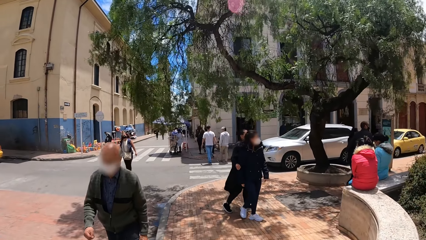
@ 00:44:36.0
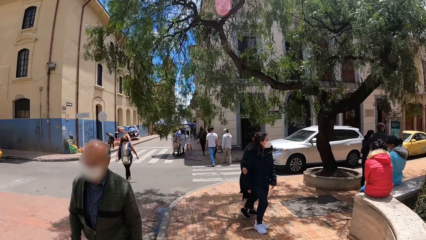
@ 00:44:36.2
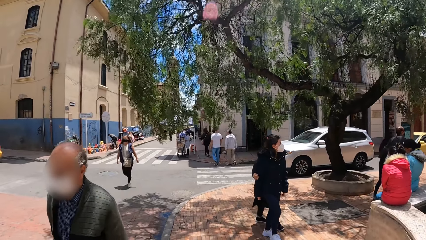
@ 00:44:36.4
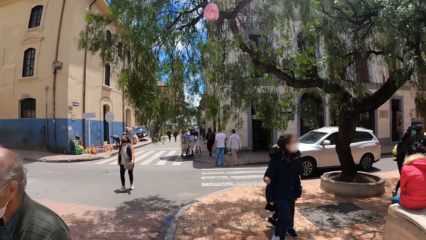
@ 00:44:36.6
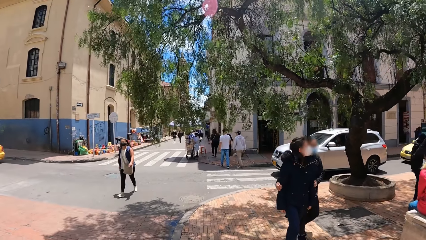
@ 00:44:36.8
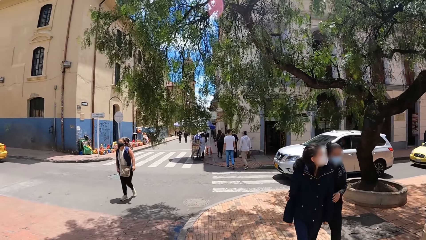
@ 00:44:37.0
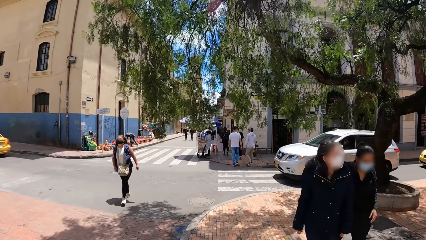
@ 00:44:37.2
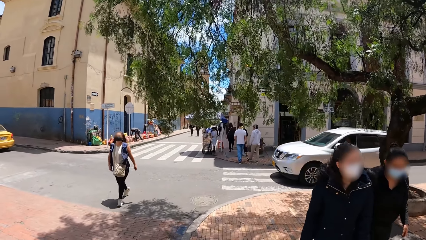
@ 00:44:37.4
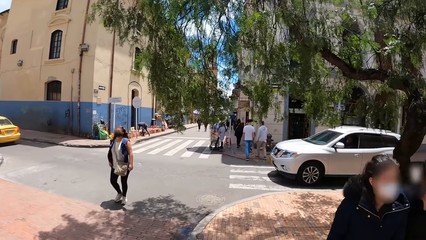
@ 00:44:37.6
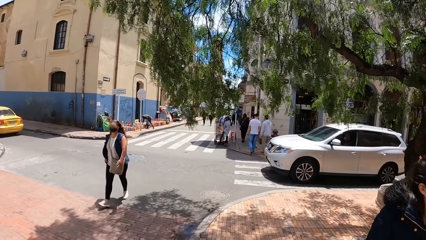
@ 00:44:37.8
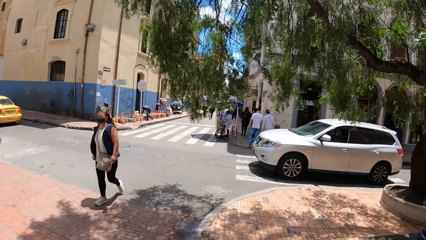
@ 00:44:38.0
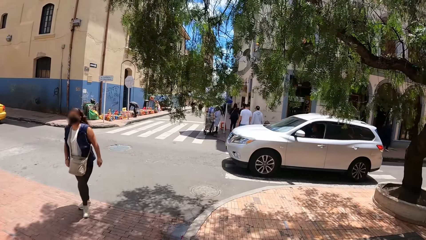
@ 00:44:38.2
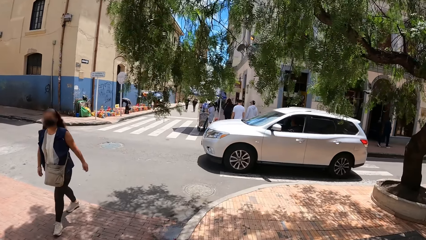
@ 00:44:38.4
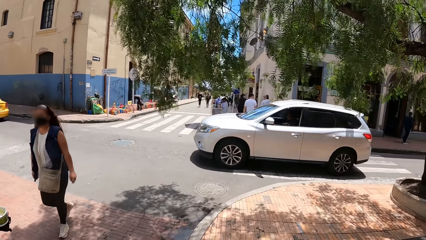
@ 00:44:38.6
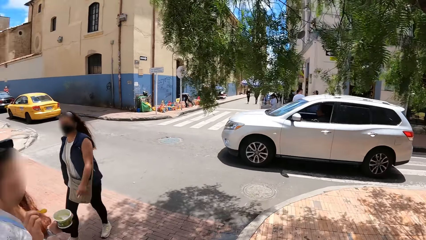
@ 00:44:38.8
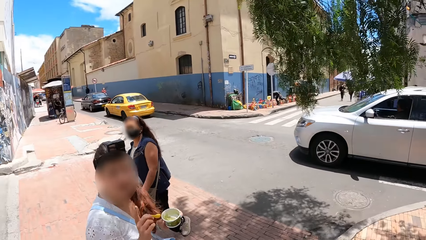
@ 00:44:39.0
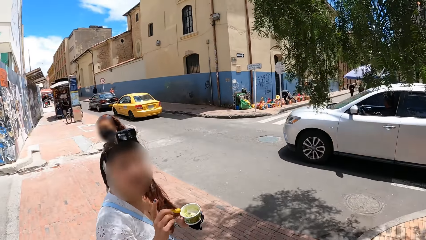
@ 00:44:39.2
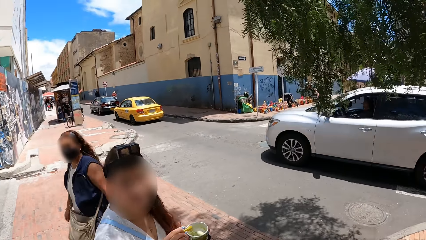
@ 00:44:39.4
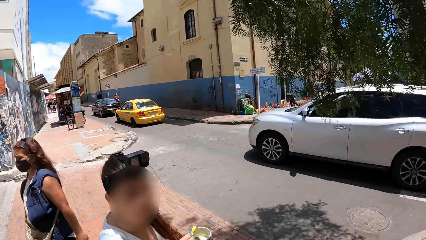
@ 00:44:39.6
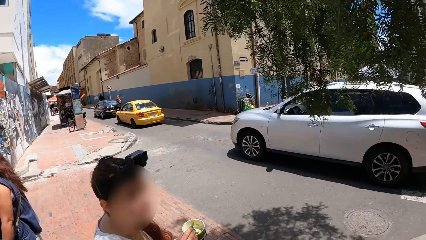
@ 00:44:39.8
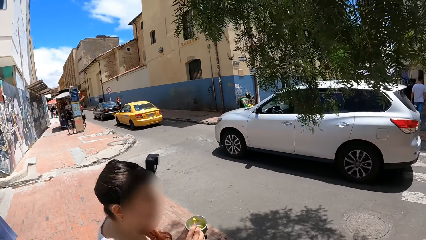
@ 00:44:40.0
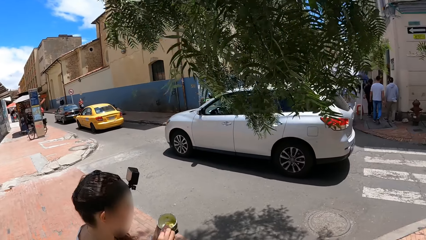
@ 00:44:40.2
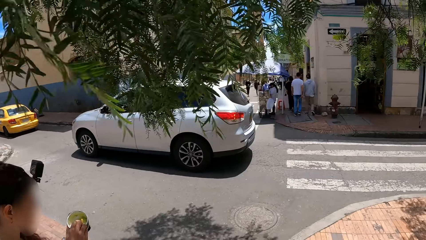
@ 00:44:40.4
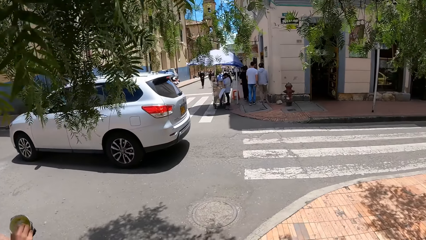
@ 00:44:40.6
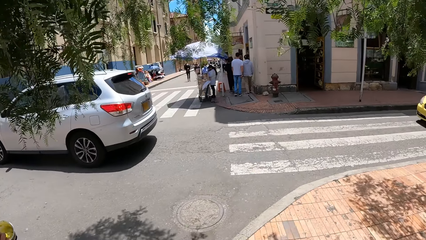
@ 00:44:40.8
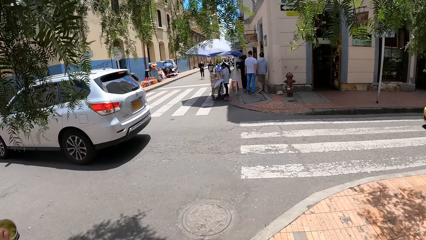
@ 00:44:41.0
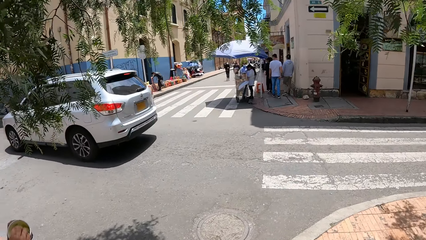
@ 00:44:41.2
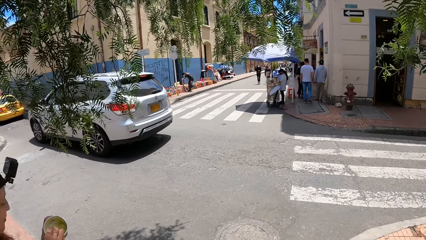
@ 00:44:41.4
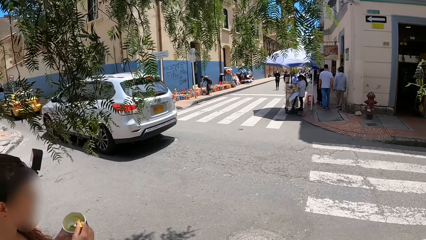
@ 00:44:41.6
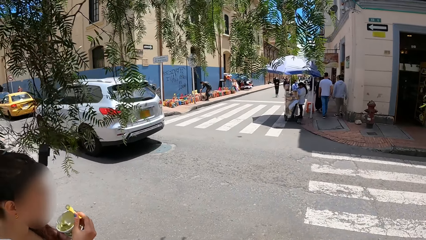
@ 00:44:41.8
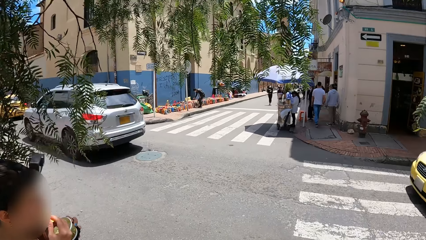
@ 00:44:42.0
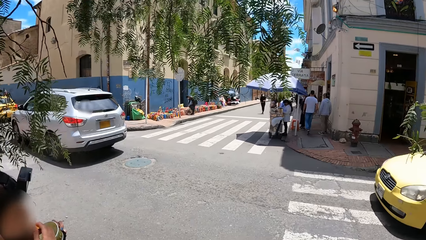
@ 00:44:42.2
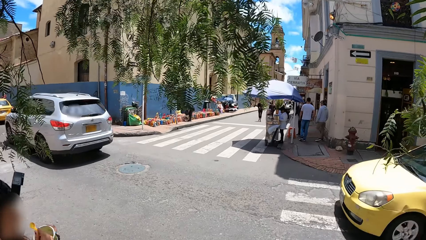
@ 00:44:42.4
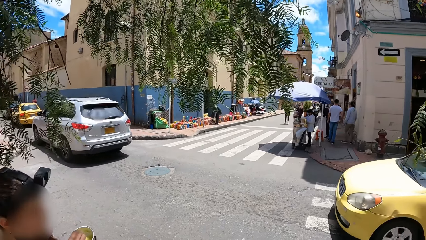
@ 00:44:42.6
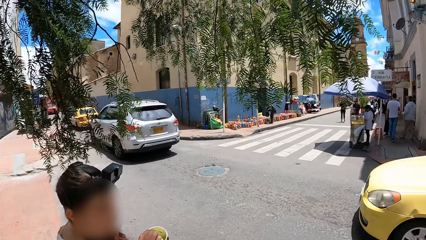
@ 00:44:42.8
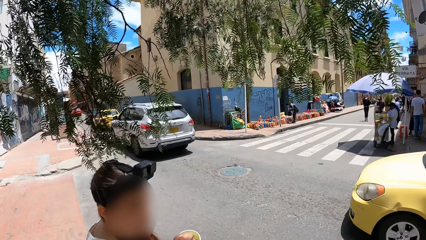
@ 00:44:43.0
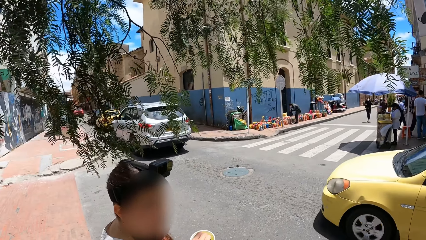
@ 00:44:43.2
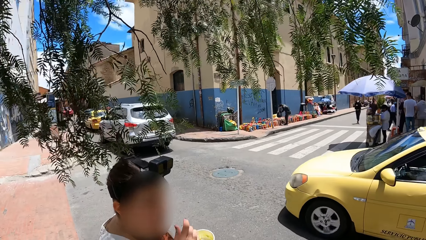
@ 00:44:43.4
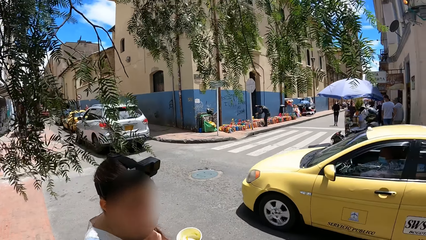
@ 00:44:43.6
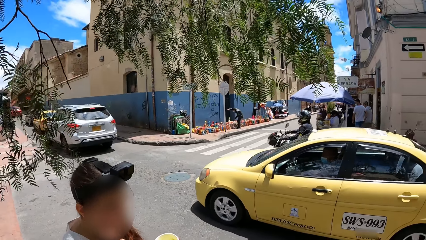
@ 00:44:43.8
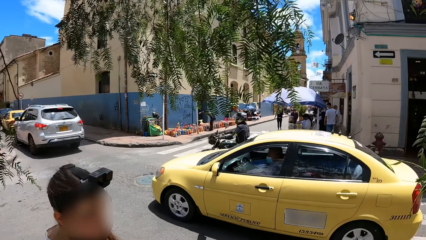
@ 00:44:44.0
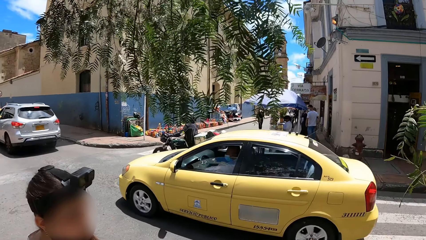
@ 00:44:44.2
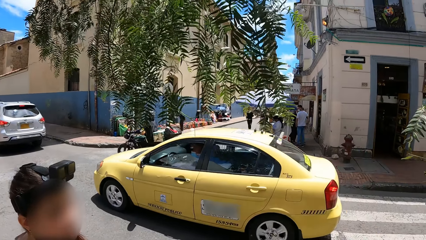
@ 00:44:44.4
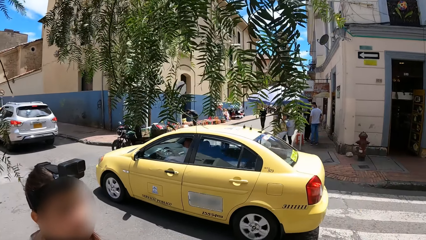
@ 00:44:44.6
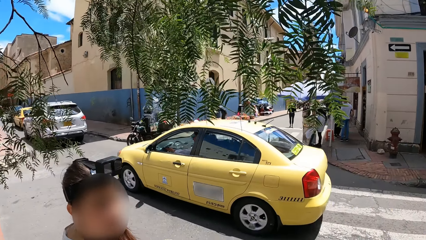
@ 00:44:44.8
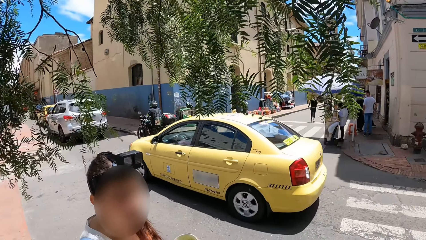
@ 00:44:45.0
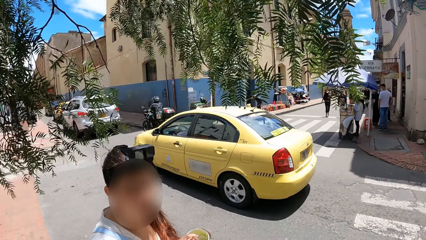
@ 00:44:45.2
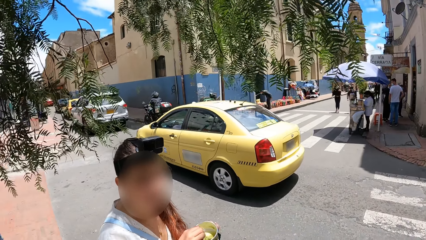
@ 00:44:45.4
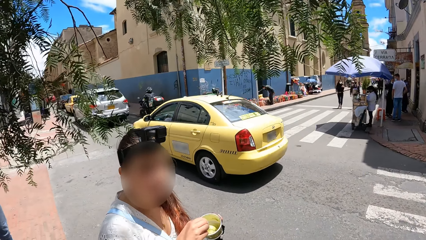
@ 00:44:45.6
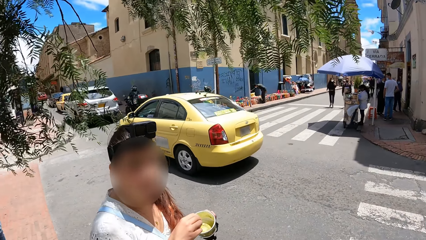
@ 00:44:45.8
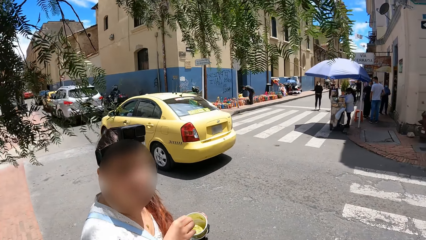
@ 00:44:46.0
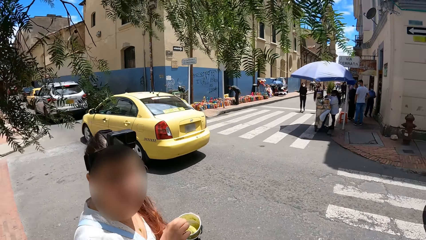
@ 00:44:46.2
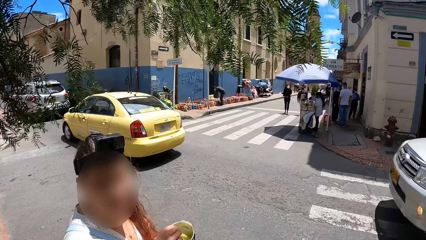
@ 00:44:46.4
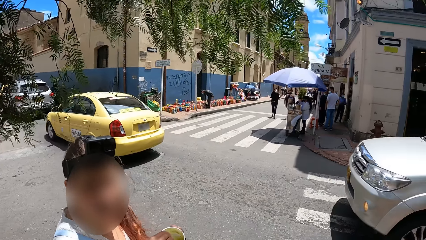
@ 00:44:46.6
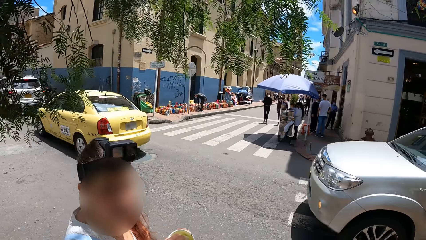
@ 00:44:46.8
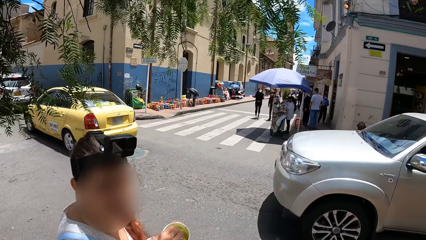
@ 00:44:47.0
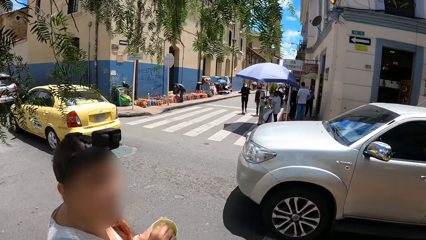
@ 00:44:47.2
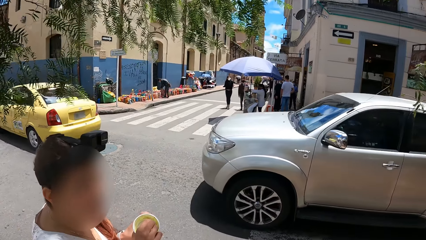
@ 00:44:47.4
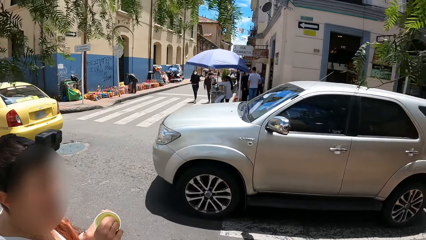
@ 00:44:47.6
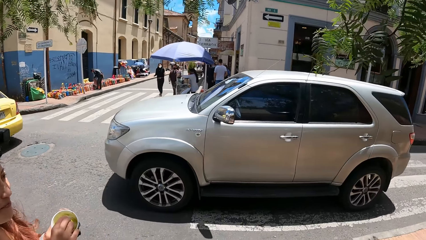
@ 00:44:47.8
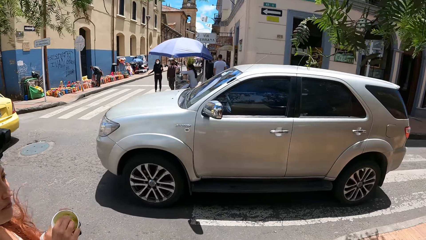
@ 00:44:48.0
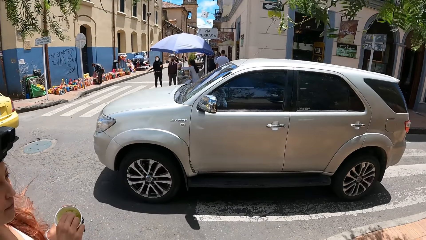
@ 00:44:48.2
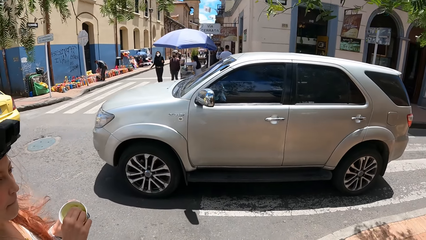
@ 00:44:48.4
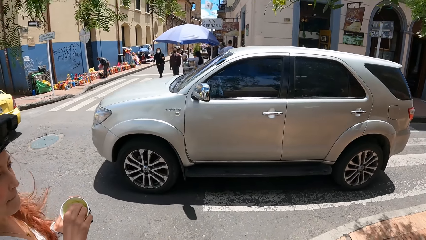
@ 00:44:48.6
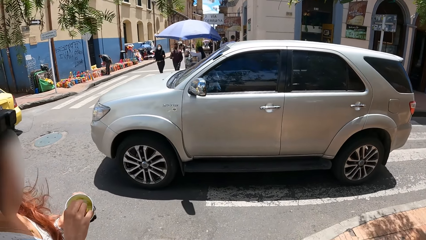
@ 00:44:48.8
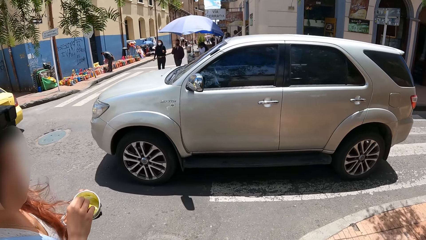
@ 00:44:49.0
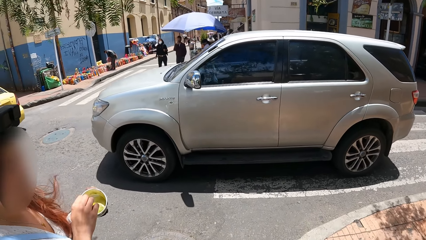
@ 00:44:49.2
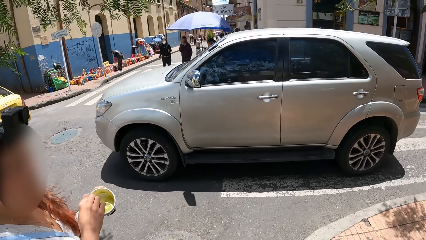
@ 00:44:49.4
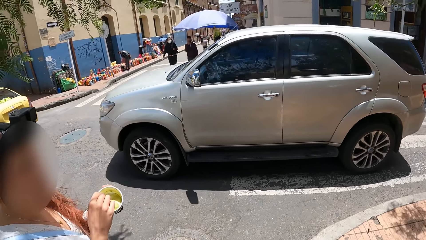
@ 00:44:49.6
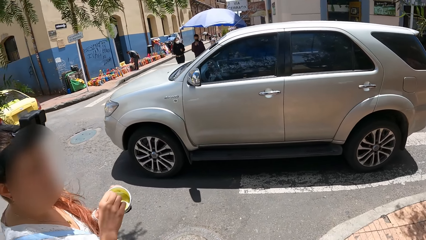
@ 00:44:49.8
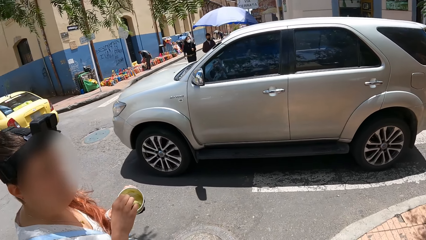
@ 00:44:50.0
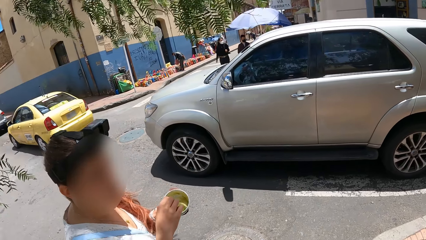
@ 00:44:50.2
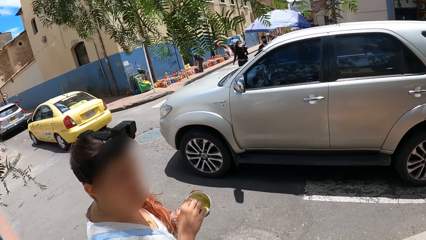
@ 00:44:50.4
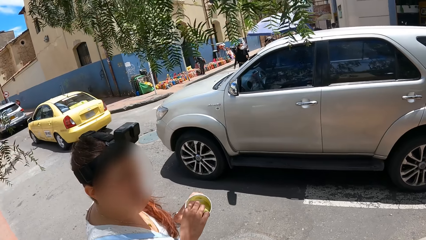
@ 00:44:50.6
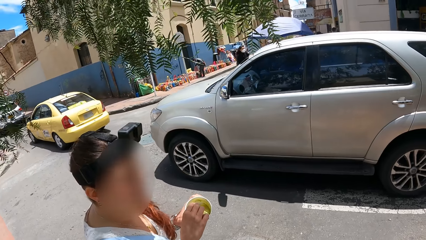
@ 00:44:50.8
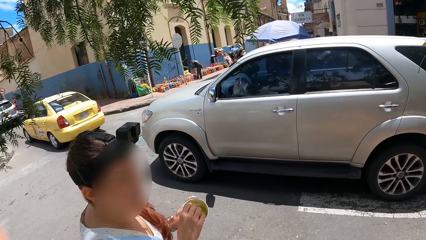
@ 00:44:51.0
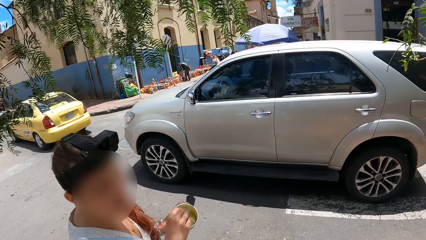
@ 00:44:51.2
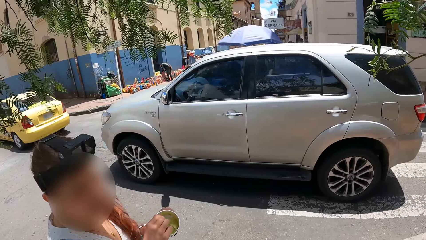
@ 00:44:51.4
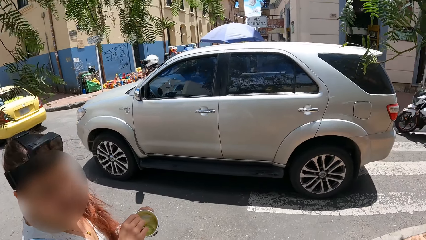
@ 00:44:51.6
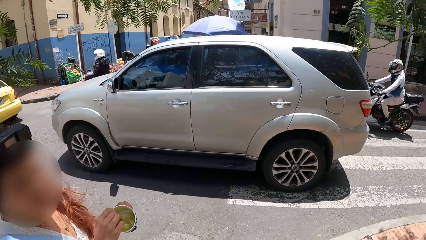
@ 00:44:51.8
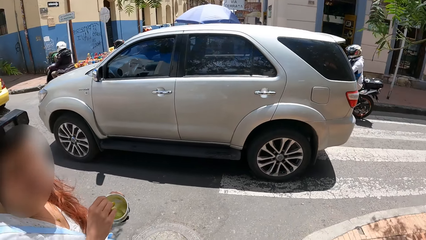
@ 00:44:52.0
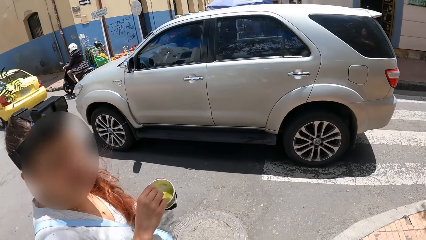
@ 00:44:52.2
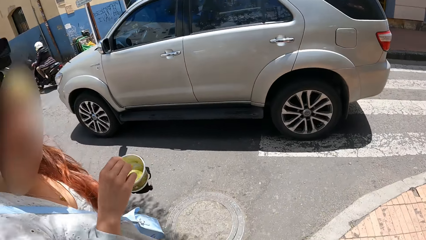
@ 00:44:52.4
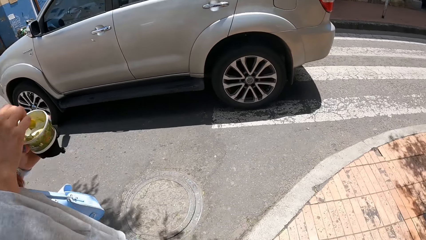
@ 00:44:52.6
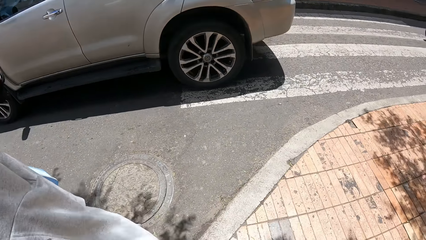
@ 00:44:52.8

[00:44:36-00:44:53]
A woman interacts with the camera wearer. The woman takes the ice cream with the scoop in her right hand from the cup in her left hand, and eats the ice cream from the scoop in her right hand. The woman interacts with the camera wearer.
